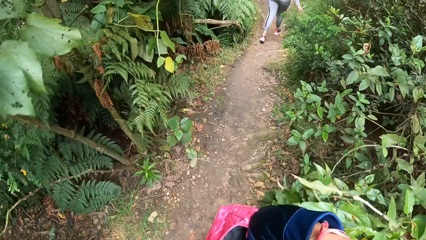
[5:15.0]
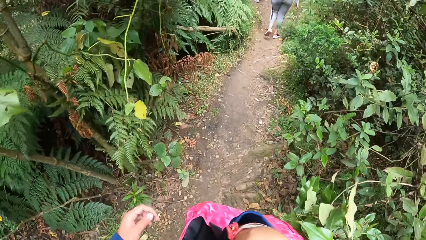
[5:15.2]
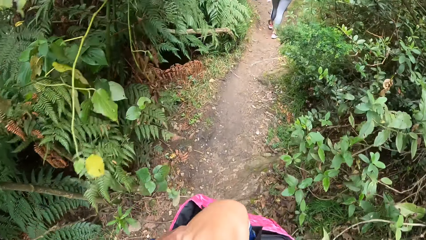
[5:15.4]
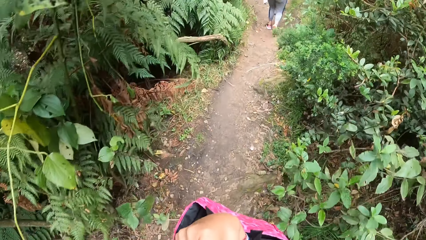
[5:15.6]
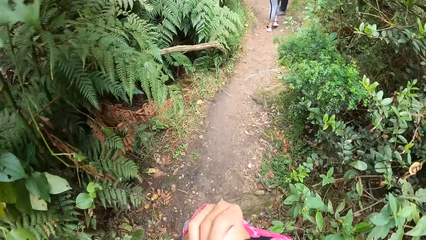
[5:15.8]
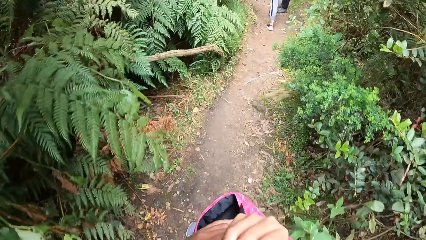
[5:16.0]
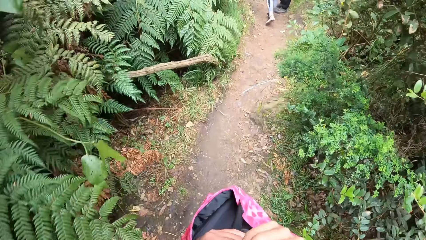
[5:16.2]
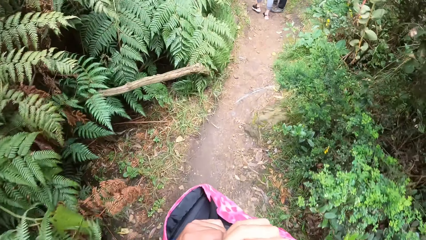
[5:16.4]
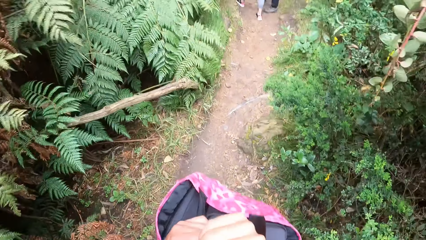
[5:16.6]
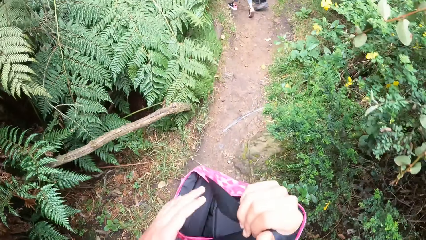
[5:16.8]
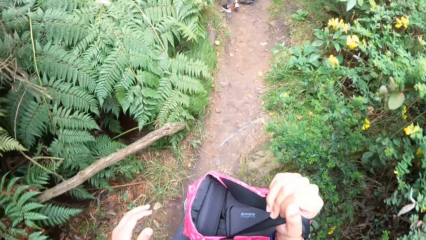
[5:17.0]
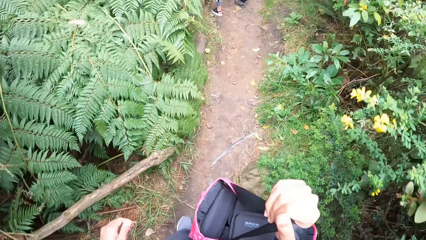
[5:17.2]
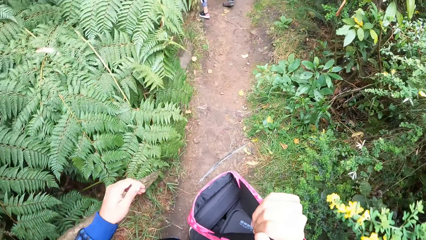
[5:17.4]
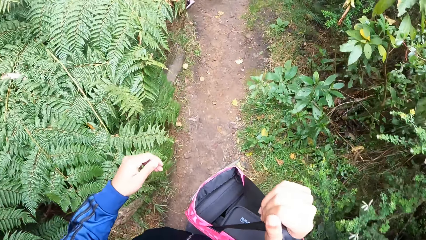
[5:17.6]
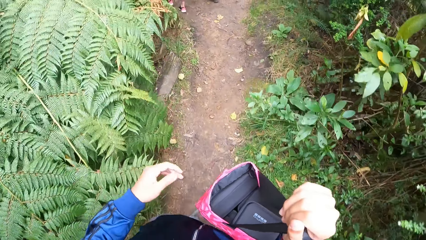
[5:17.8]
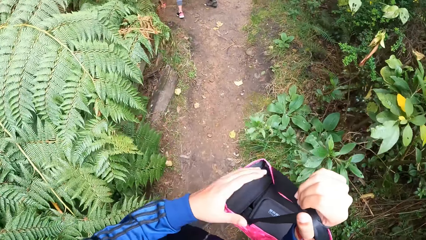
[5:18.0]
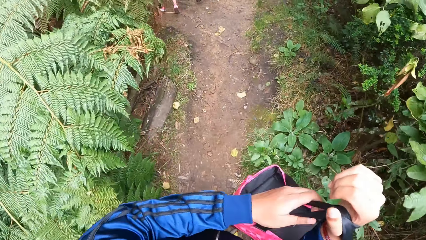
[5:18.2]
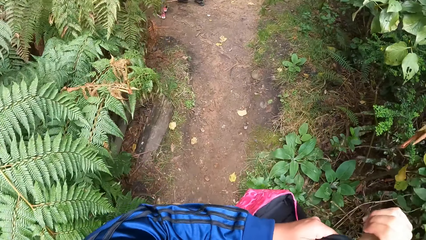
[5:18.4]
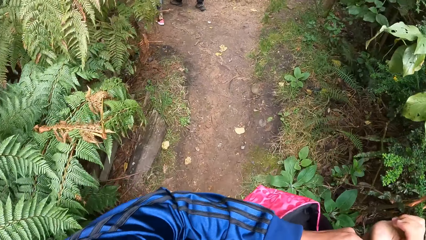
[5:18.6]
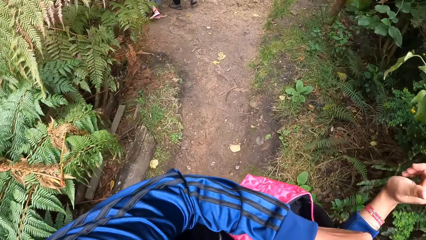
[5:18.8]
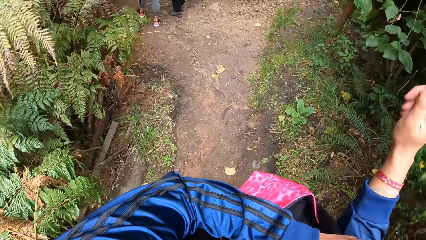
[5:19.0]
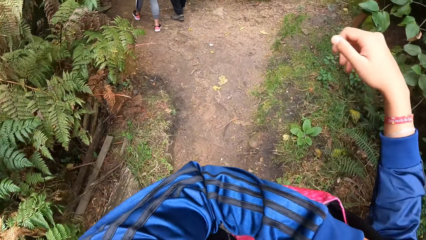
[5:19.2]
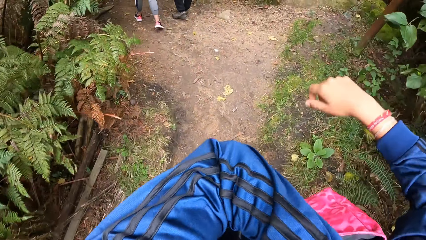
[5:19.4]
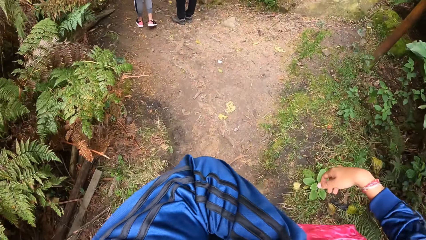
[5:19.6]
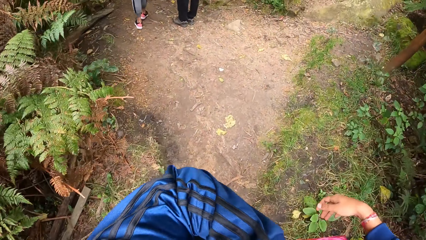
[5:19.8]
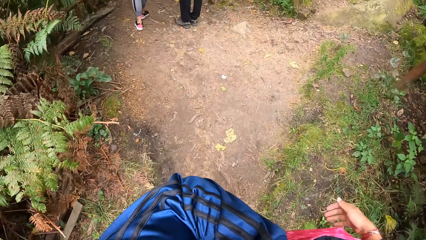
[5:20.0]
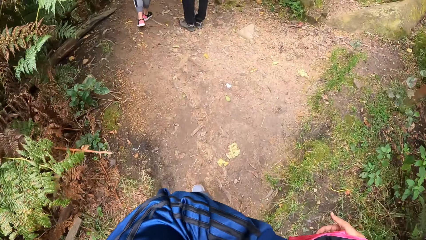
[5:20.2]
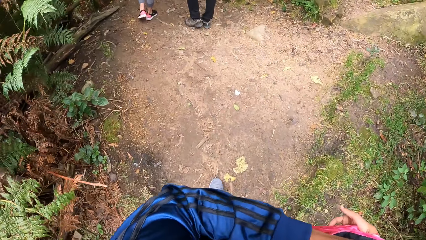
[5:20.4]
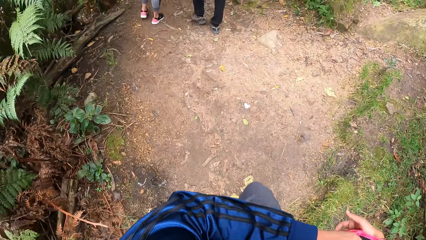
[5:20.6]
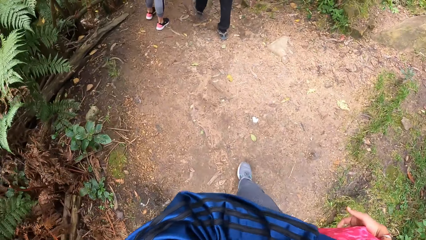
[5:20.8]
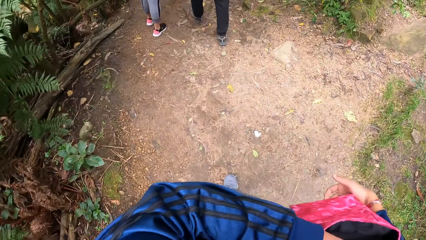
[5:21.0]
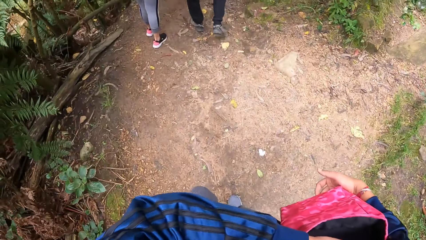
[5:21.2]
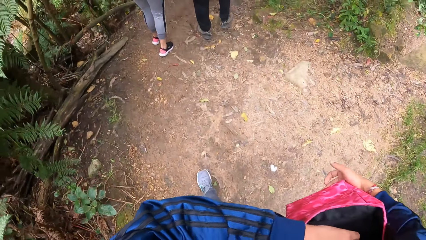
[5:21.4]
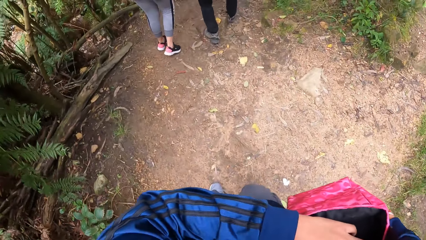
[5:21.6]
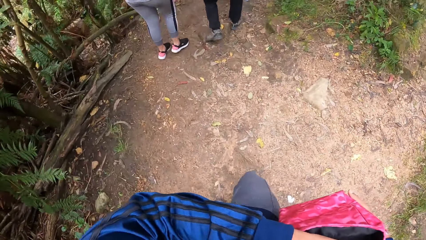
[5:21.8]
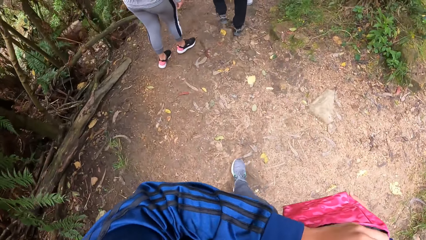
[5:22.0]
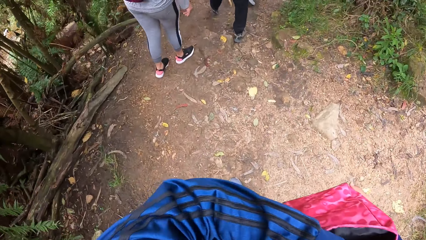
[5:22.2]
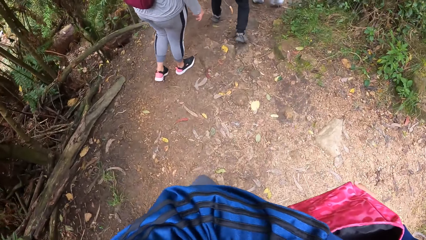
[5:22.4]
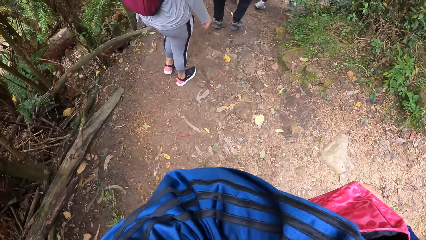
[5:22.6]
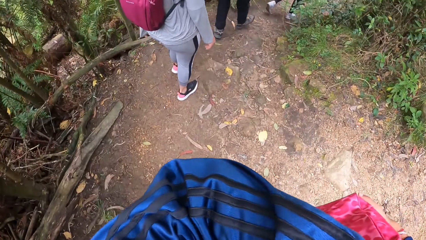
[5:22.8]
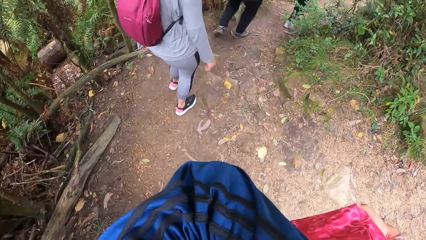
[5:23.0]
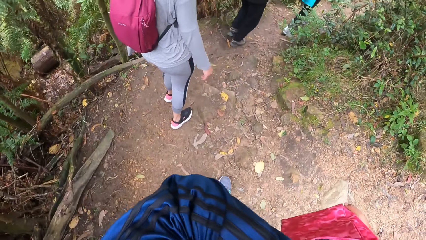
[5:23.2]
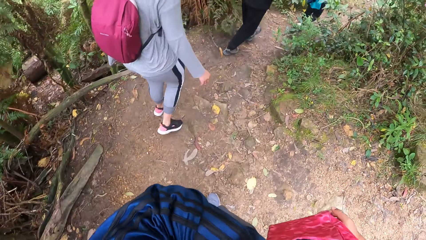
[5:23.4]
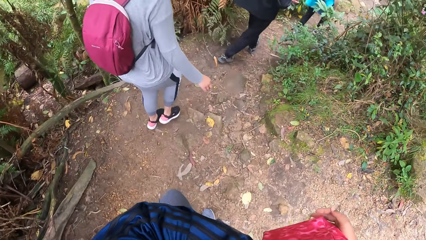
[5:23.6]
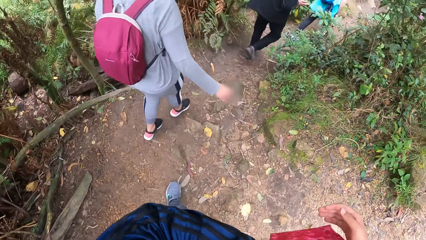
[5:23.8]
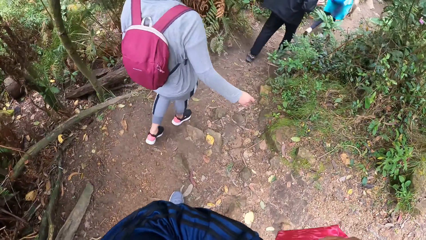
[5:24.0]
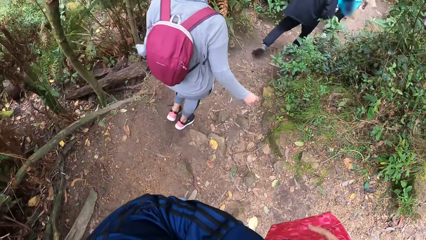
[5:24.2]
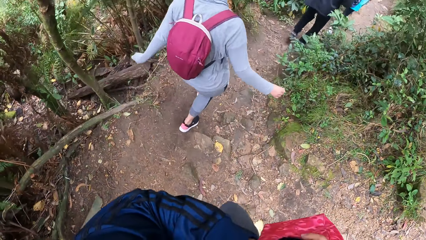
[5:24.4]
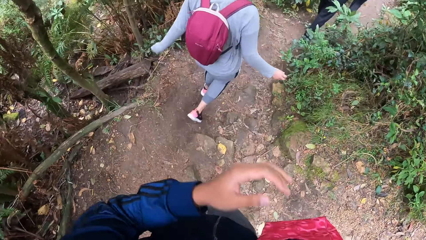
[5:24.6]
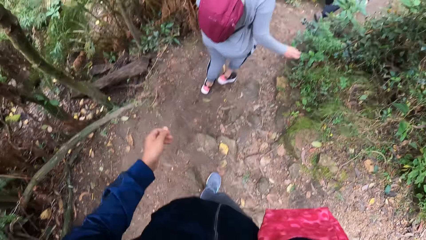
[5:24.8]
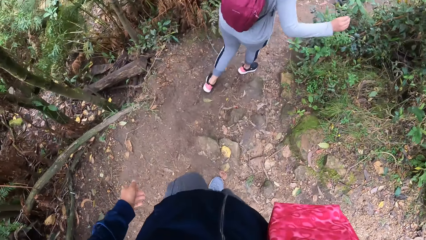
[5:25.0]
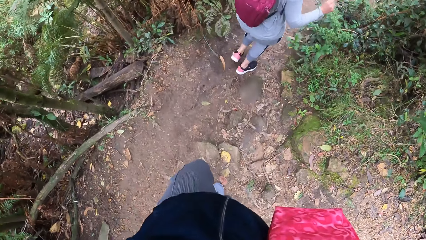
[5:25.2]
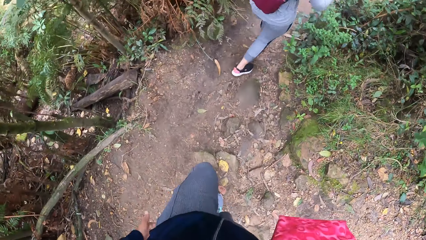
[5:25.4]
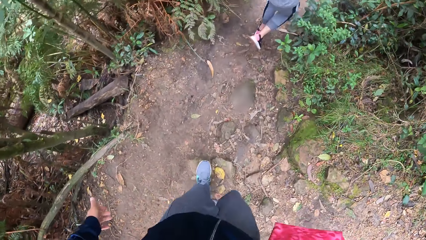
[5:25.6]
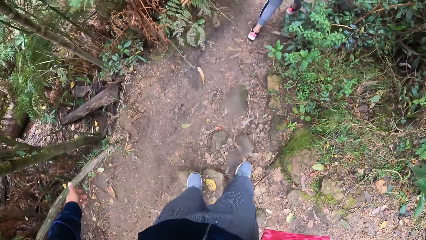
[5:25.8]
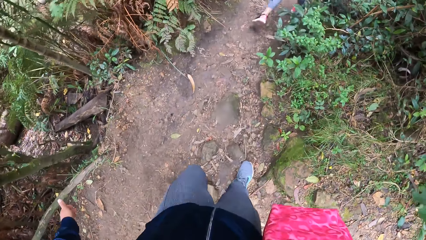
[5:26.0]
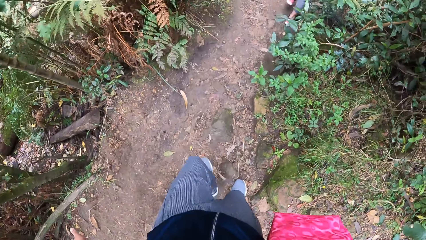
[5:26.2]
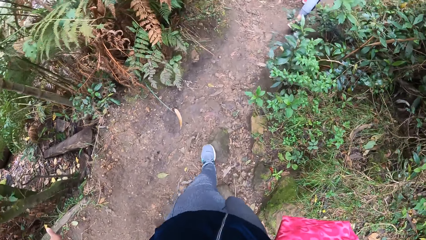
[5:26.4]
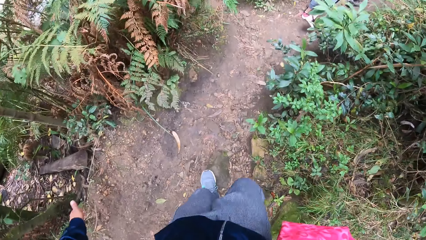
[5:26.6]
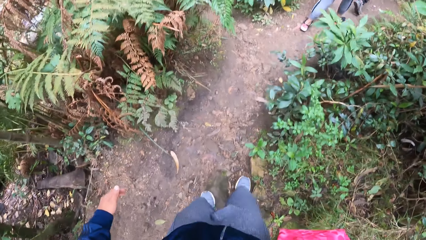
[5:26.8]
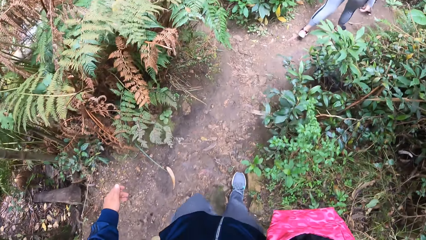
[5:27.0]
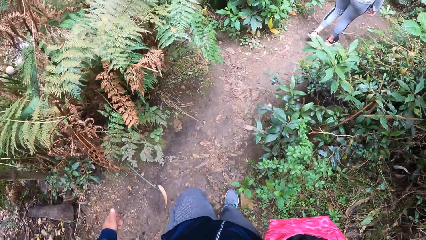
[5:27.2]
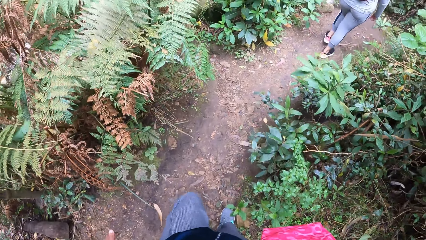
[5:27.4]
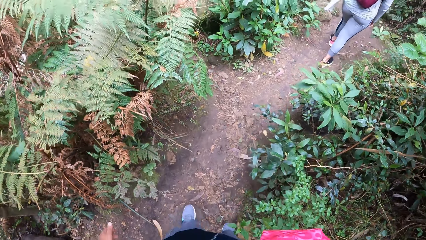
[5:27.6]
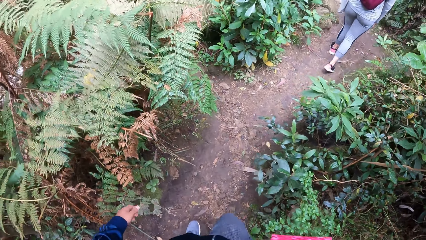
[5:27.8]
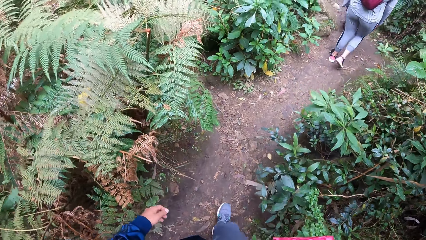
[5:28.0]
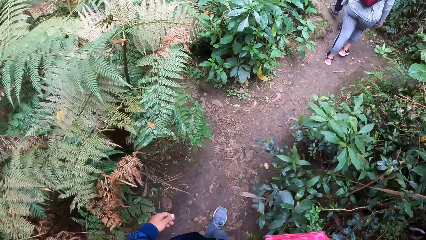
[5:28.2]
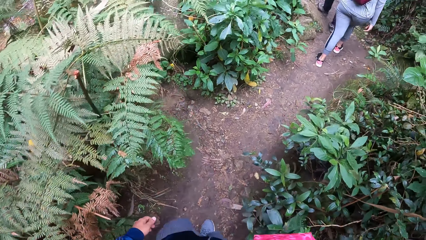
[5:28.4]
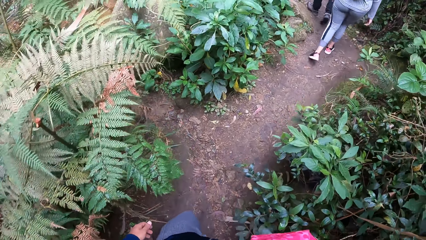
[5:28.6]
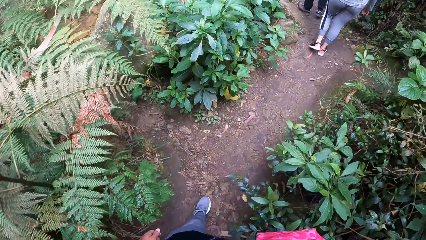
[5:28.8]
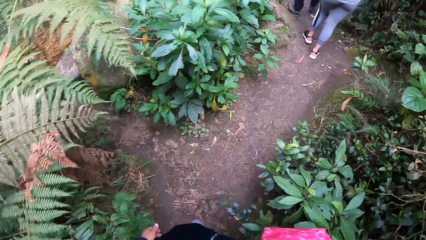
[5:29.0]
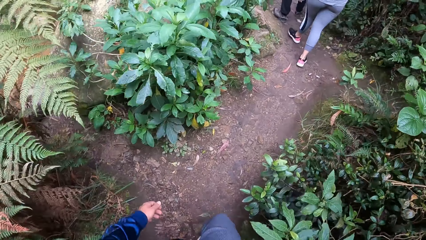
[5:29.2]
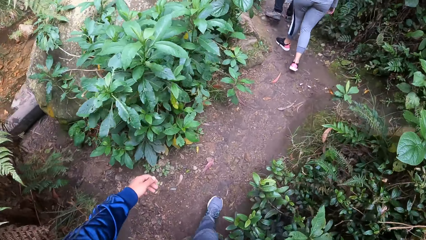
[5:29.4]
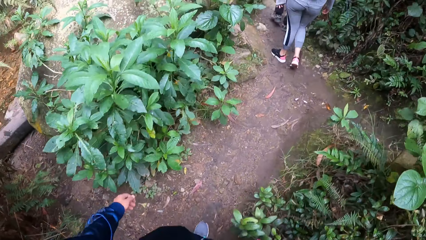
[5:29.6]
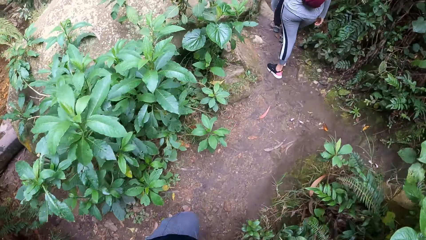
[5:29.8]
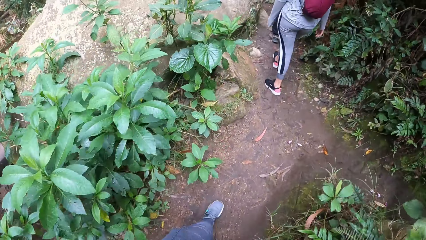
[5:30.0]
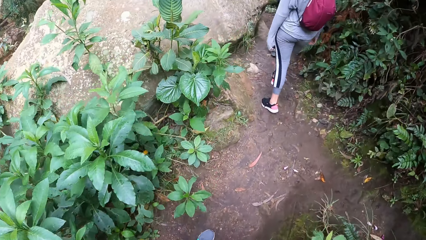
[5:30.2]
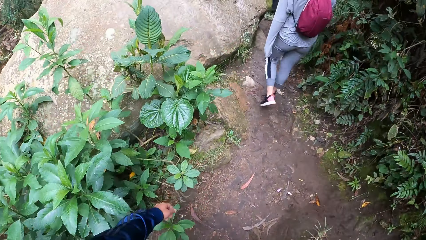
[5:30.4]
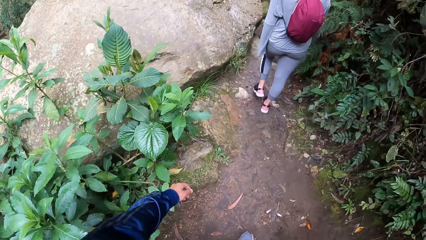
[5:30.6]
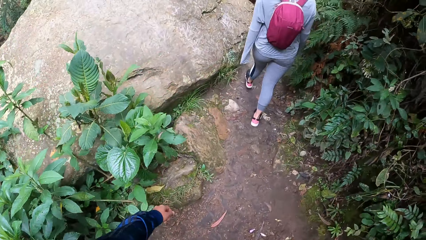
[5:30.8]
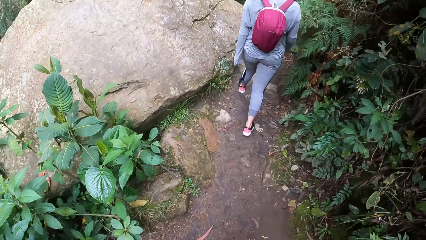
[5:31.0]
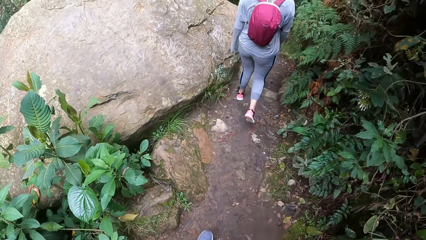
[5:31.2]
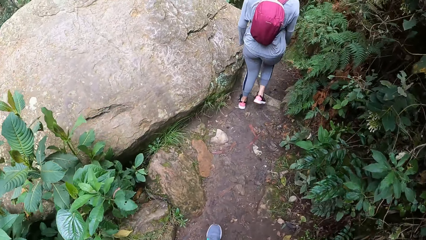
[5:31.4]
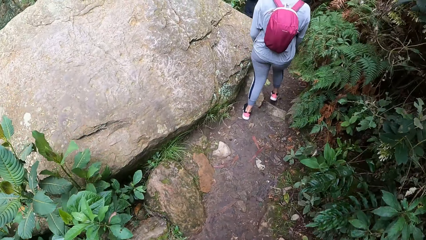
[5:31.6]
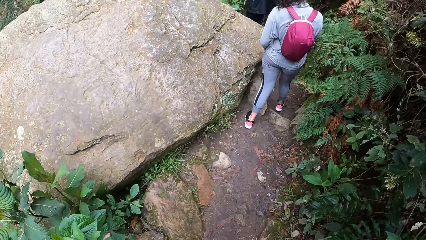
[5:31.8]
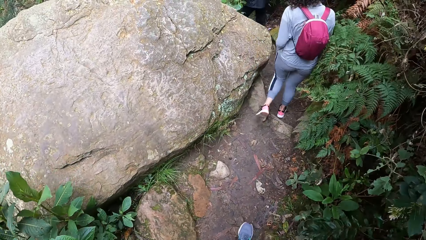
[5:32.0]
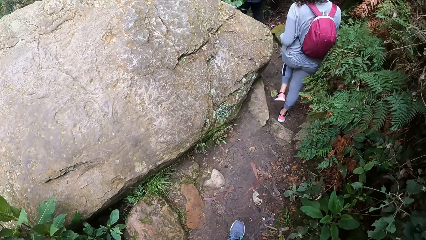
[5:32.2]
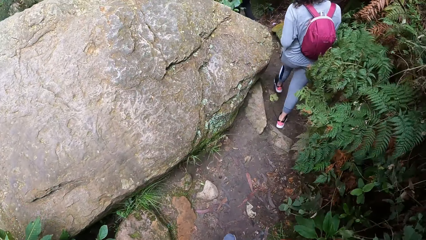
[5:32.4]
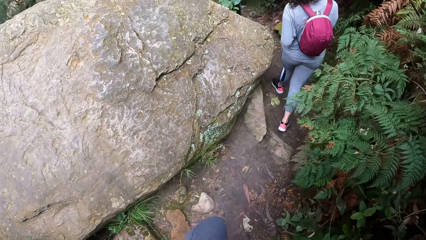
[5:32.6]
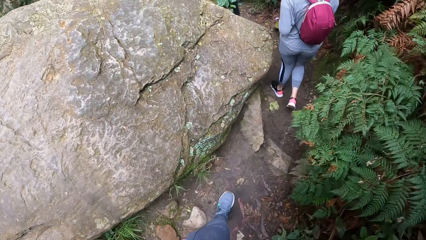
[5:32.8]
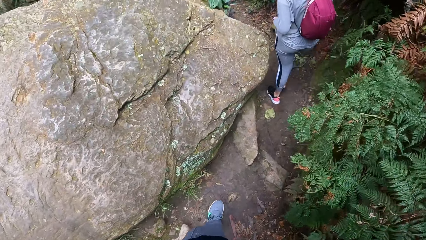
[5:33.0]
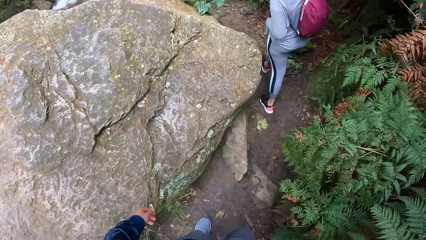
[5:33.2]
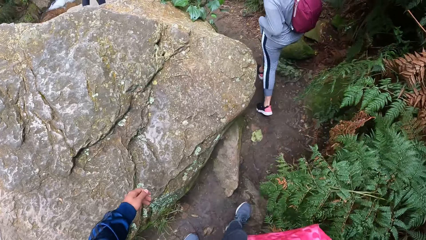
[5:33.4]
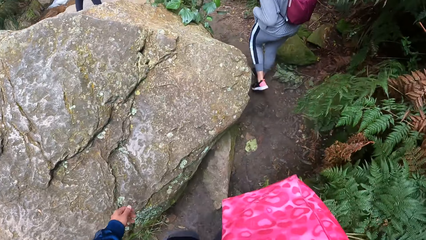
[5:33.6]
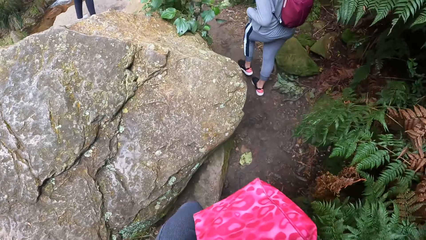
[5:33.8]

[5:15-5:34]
The camera wearer touches the pink bag in his right hand with his left hand. He removes his left hand from the pink bag in his right hand. He holds the bag. He adjusts the pink bag in his right hand with his left hand. He hangs the bag on the shoulder. He walks. He walks beside a big rock.
